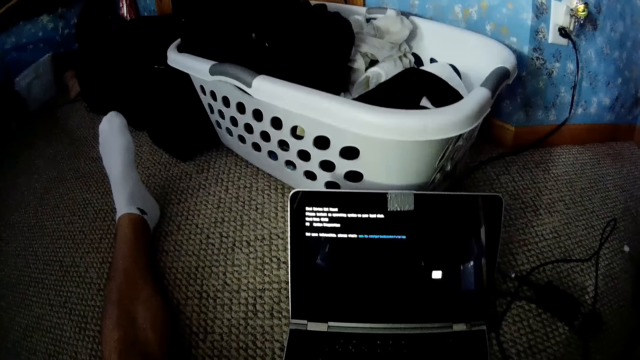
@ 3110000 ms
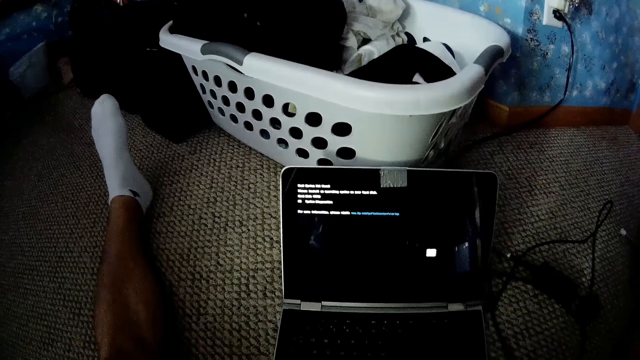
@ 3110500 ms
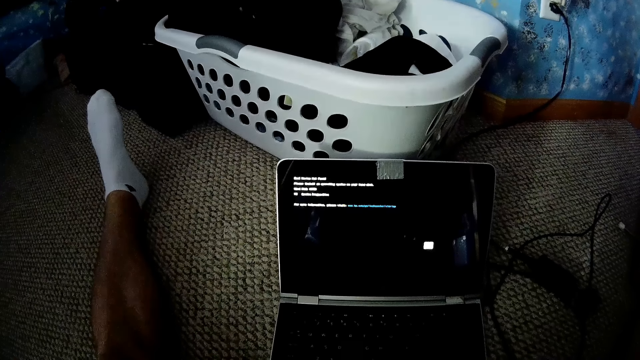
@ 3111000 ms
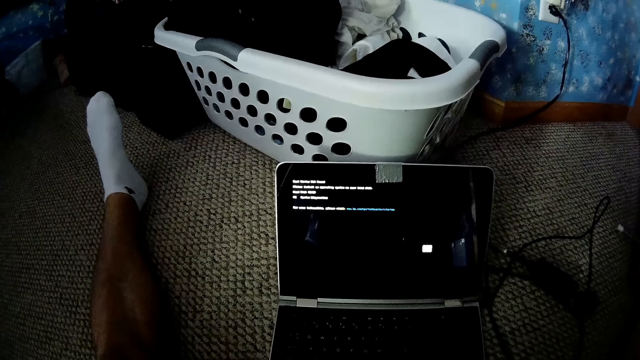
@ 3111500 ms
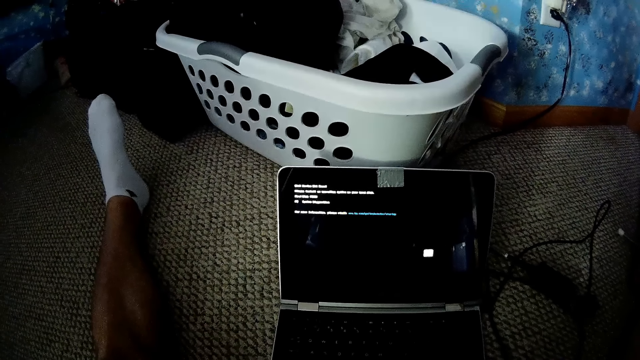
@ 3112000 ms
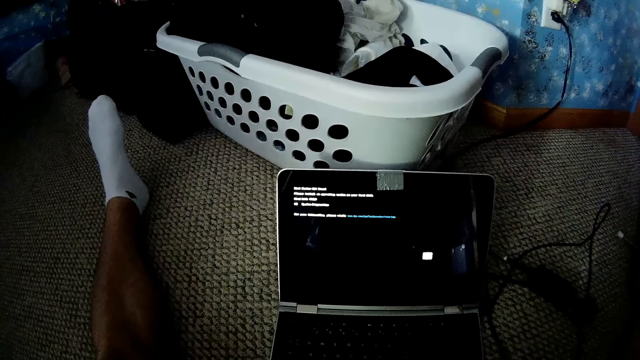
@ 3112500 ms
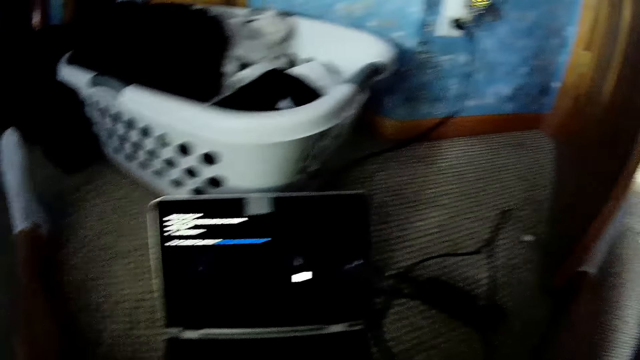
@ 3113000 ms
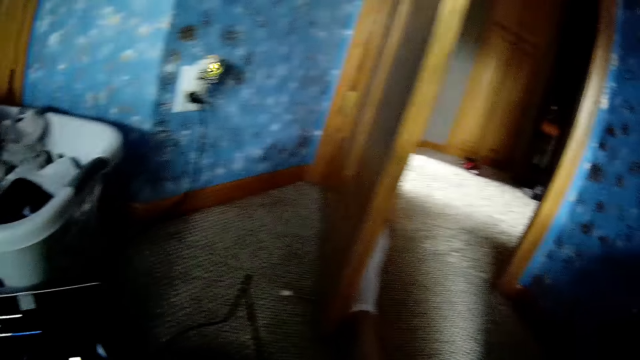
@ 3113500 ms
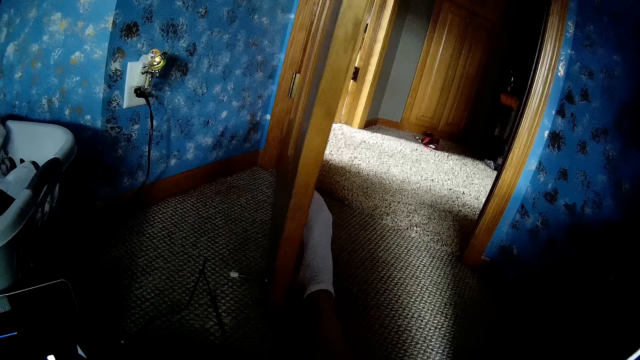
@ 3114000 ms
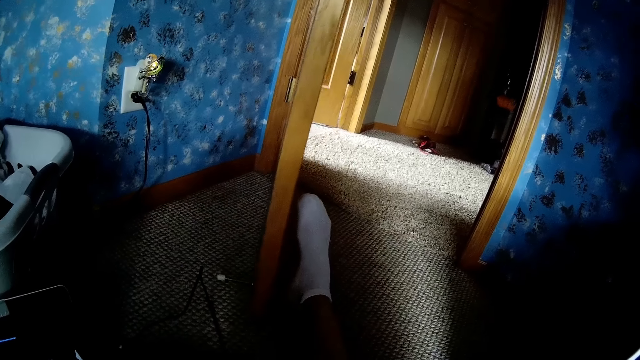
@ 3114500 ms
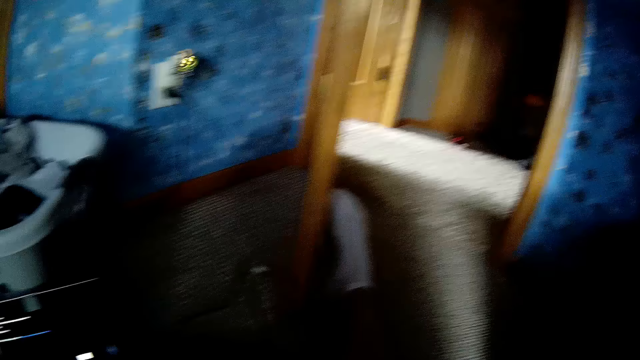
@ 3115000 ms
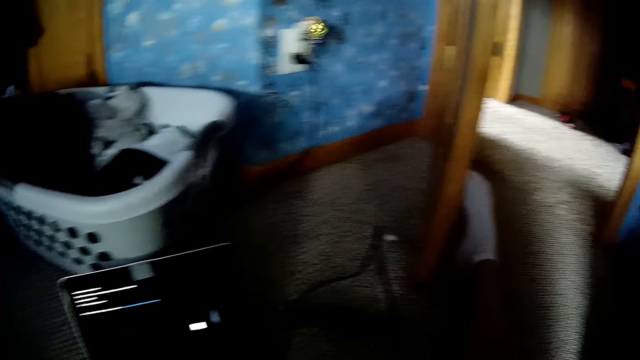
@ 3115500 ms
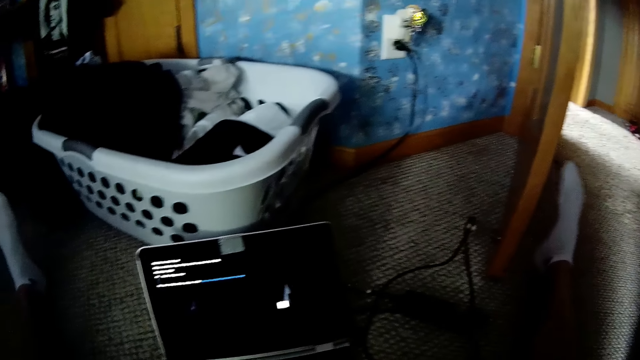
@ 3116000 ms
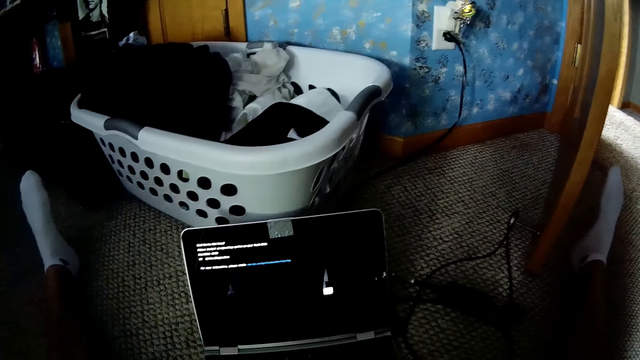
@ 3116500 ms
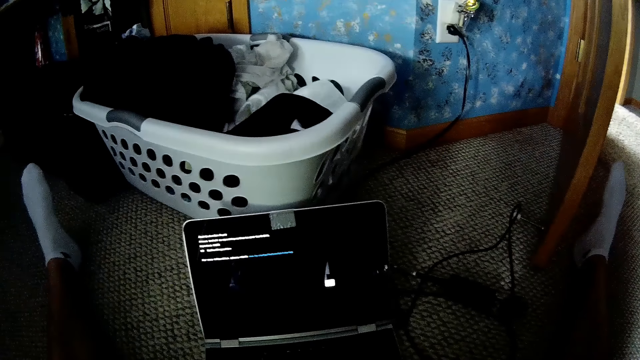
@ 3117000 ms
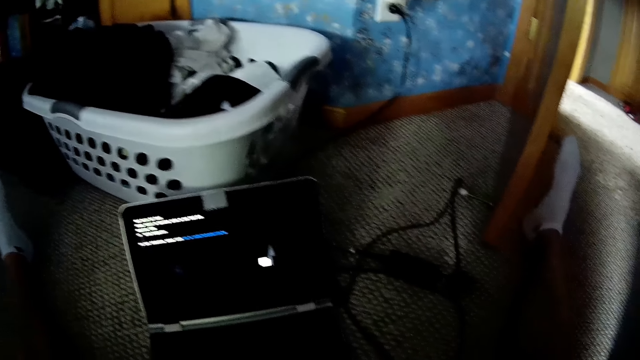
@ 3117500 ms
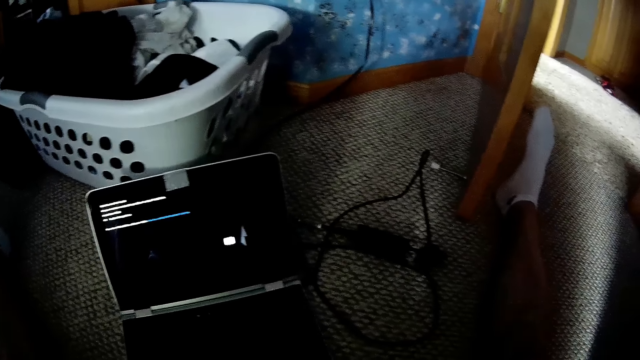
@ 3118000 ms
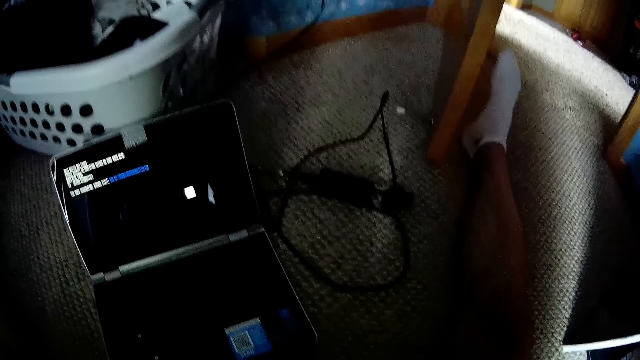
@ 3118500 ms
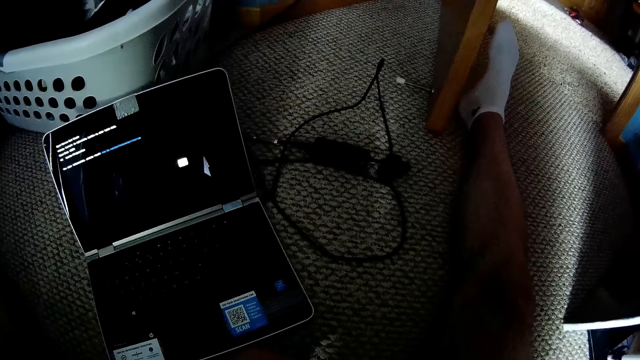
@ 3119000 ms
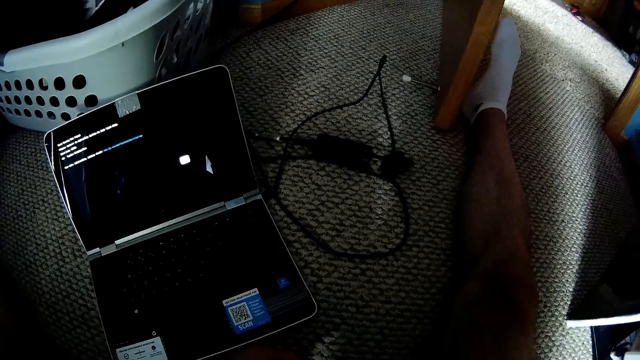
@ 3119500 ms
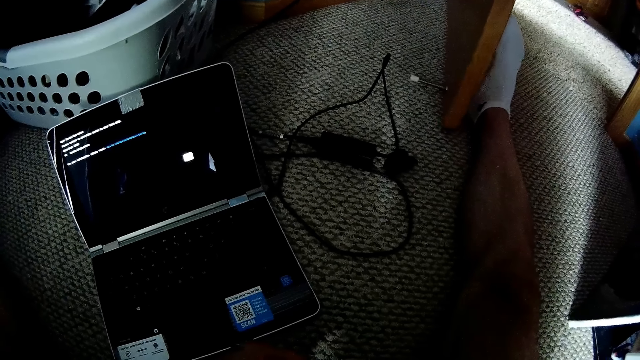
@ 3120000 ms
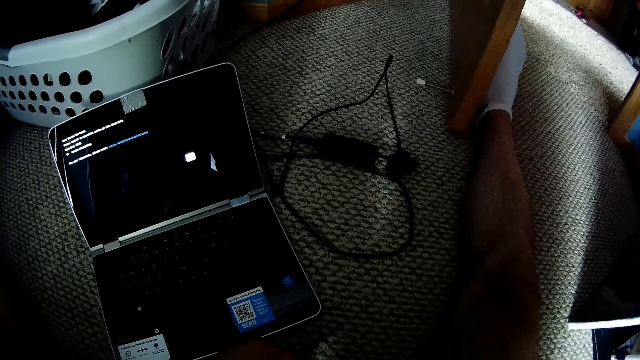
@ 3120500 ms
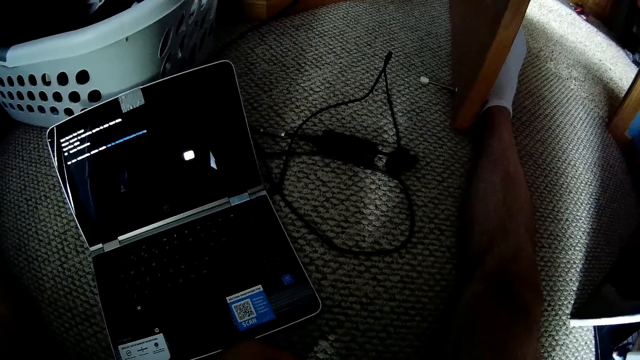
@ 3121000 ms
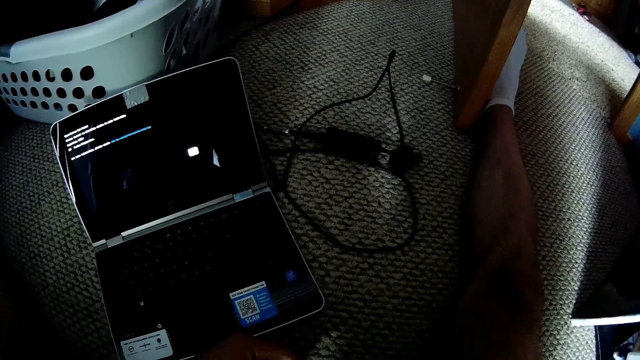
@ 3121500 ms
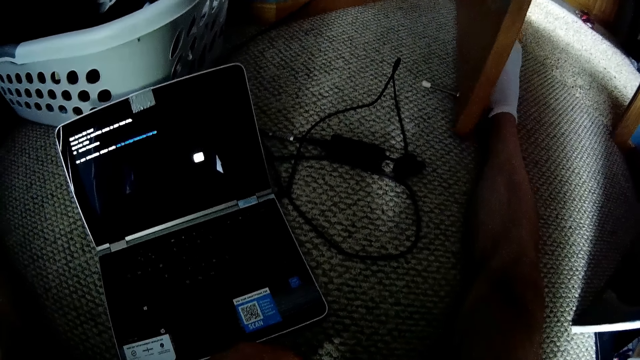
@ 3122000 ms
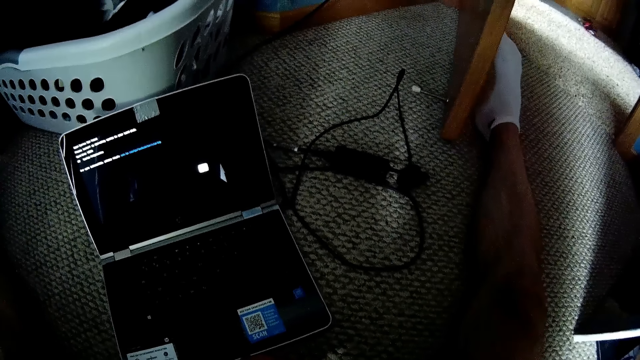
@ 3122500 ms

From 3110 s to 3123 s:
The camera wearer calls out. They look around the house. They look through a door. They look at a laptop screen. They look around the laptop.

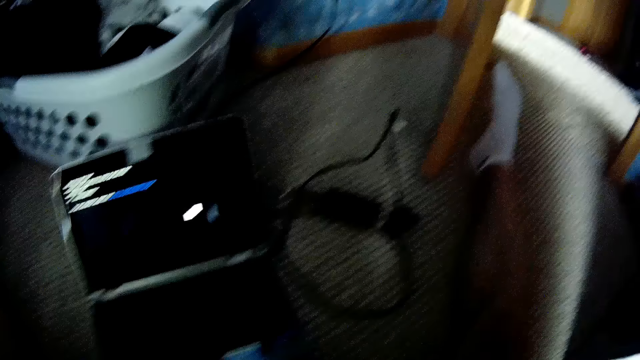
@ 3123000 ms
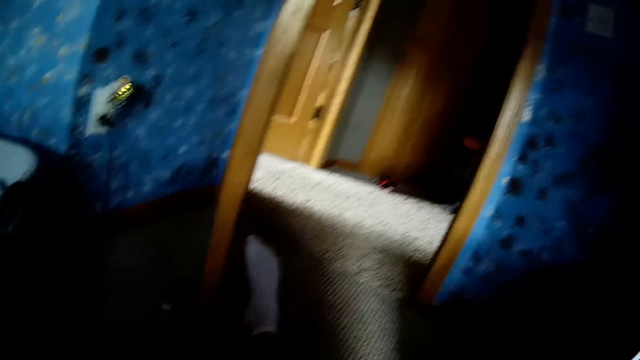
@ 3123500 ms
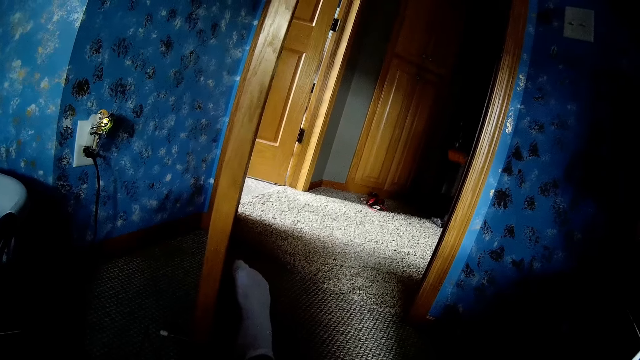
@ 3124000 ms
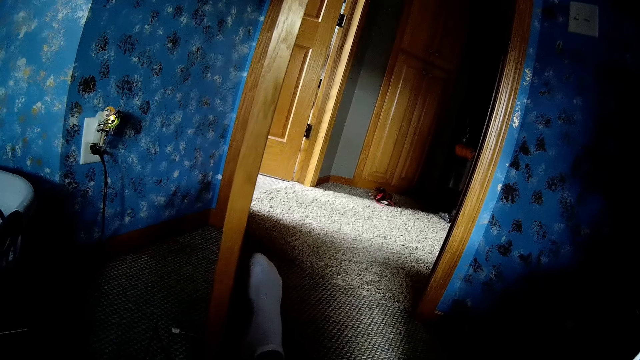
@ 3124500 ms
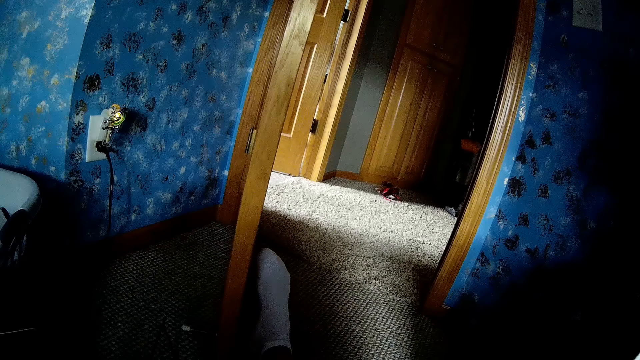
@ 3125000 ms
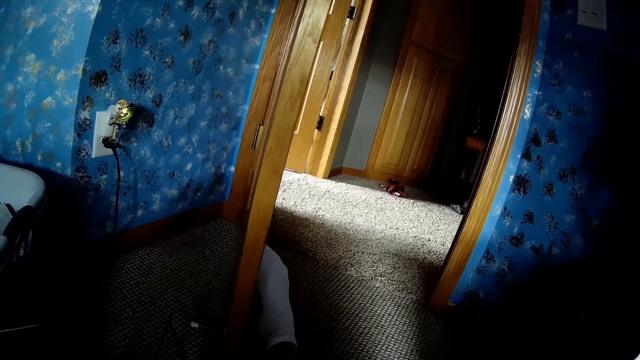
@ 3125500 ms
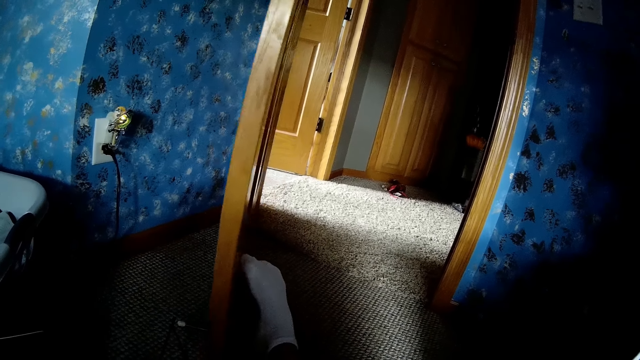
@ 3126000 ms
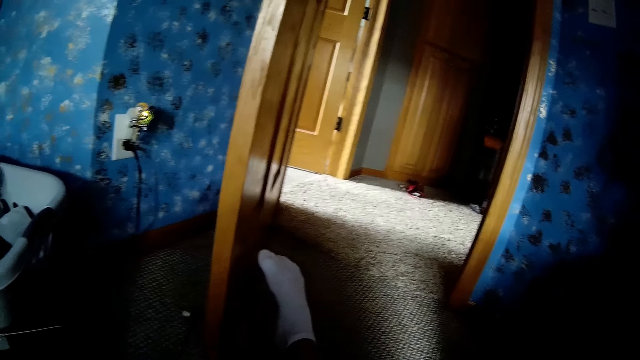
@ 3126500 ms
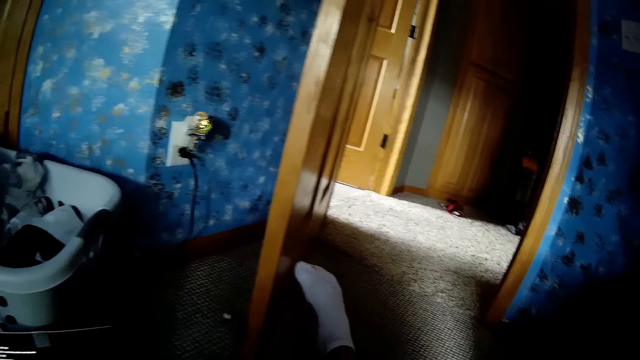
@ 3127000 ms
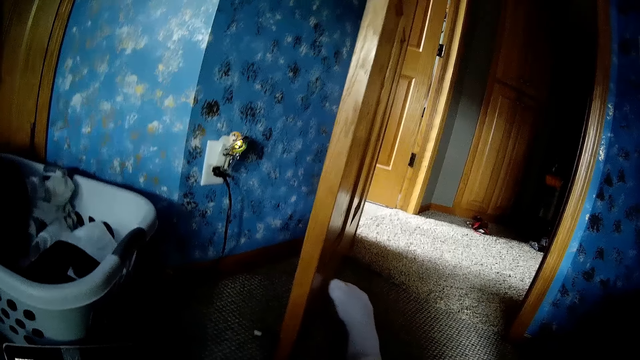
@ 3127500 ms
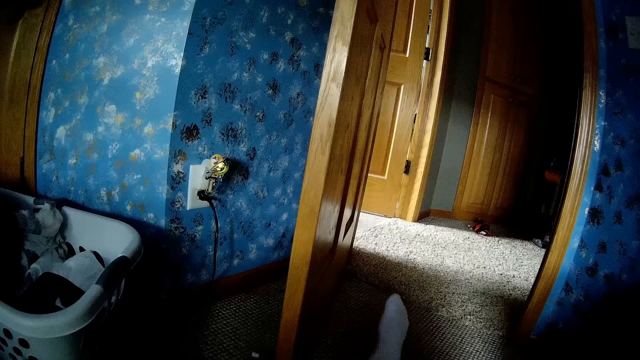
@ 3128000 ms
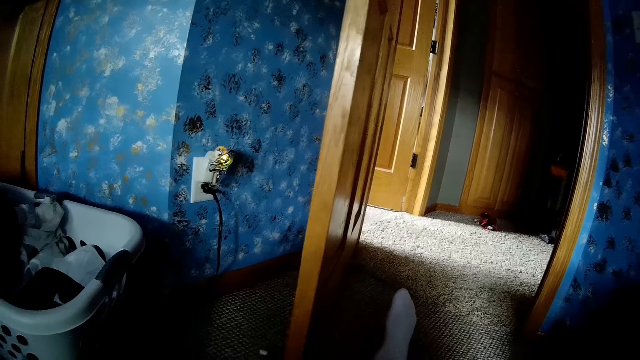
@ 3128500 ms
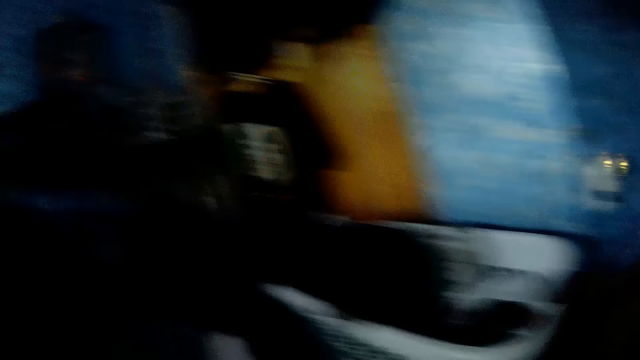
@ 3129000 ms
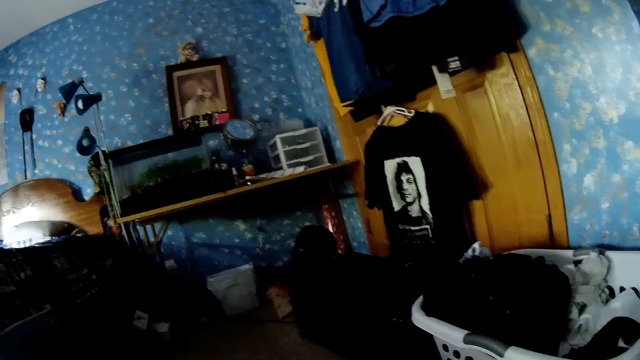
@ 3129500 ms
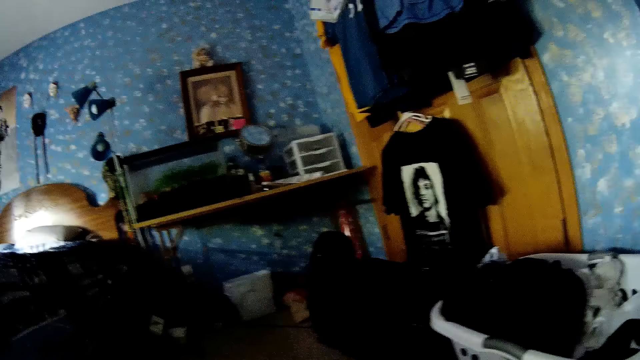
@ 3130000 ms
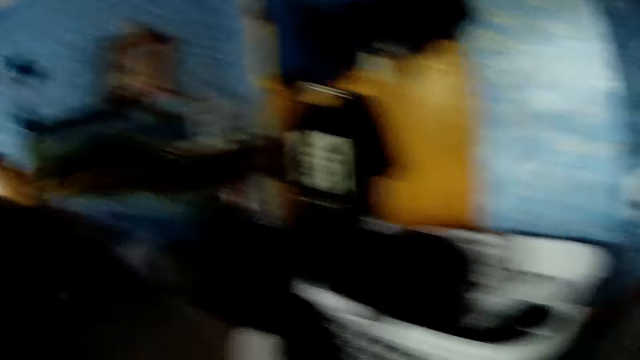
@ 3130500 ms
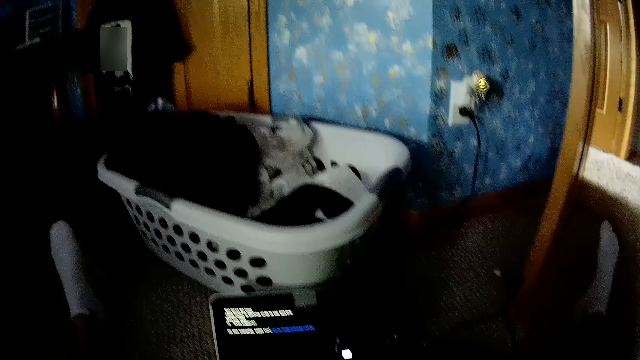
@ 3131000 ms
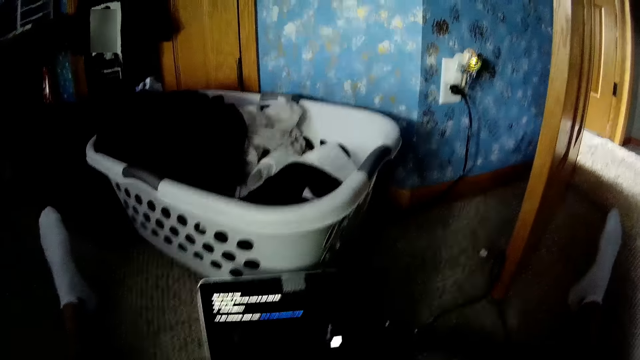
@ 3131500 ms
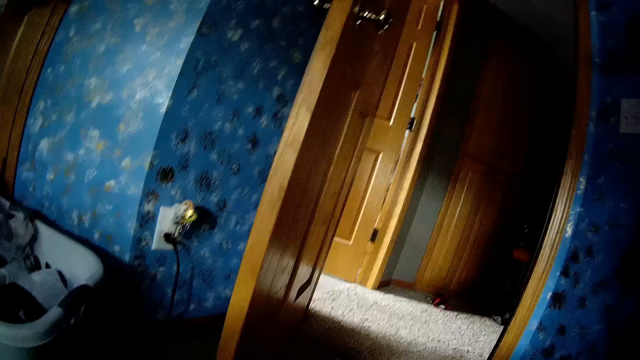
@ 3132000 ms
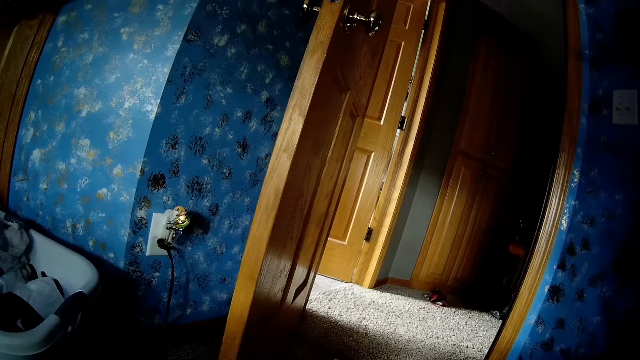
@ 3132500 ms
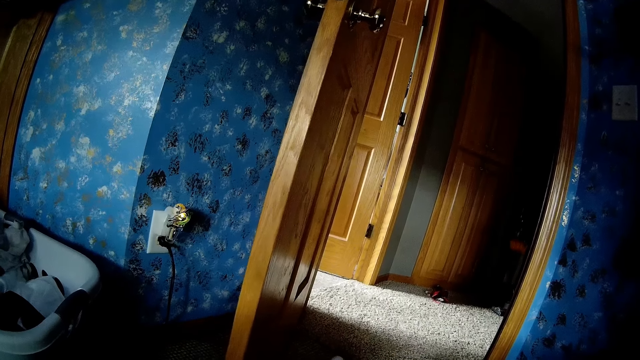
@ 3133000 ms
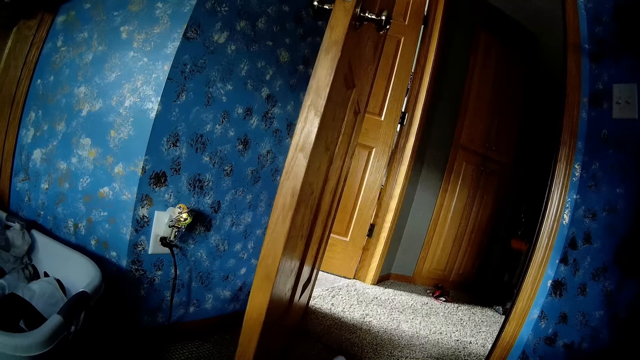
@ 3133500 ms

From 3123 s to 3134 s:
The camera wearer looks through a door. They look around the house. They push the door with a leg. They call out. They look around. They call out.
